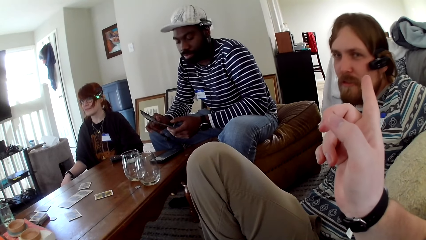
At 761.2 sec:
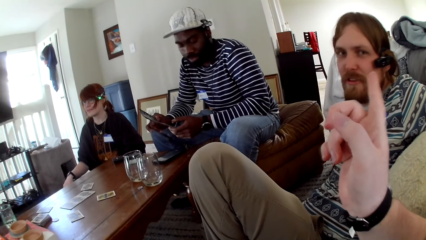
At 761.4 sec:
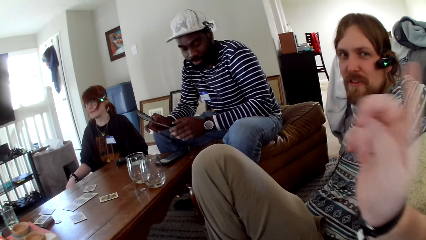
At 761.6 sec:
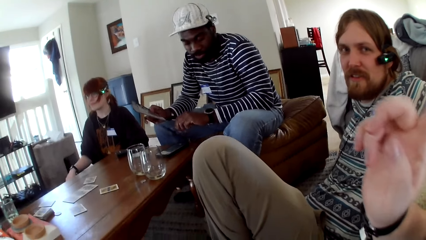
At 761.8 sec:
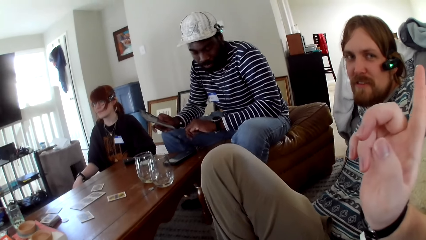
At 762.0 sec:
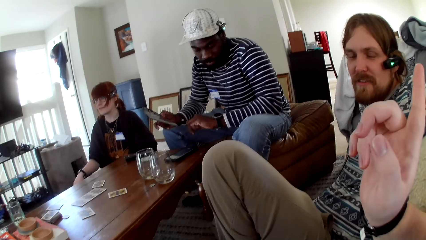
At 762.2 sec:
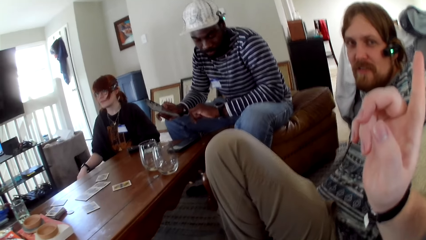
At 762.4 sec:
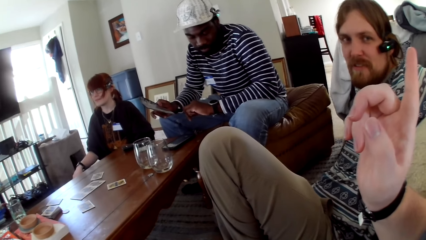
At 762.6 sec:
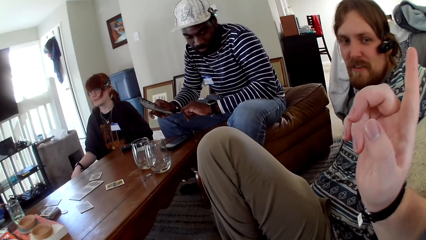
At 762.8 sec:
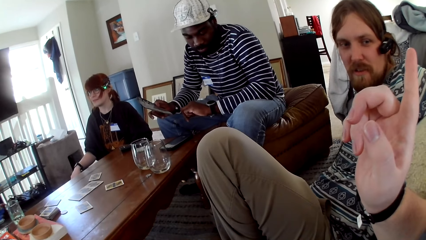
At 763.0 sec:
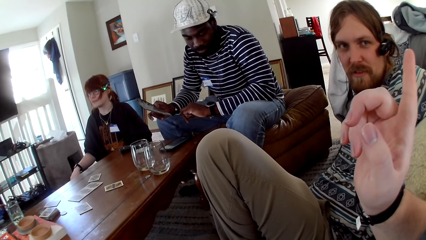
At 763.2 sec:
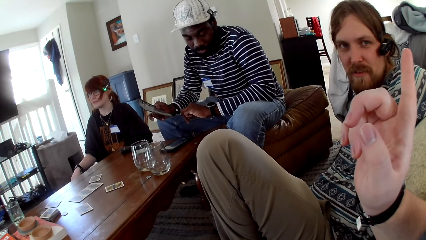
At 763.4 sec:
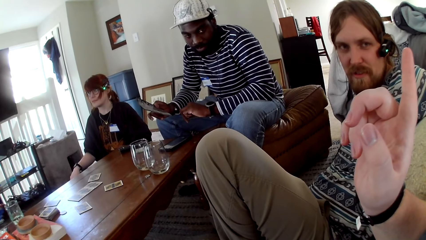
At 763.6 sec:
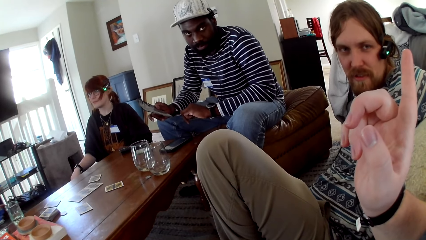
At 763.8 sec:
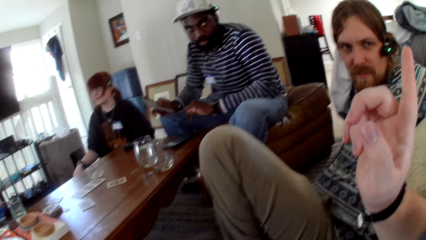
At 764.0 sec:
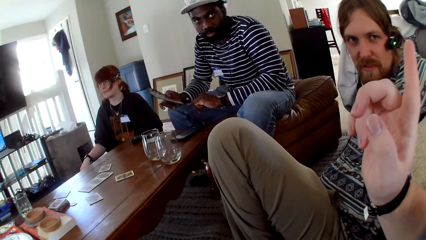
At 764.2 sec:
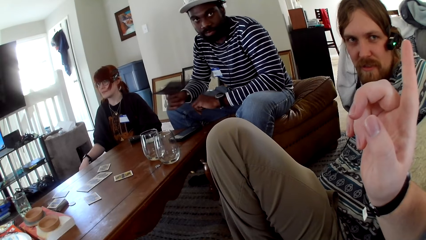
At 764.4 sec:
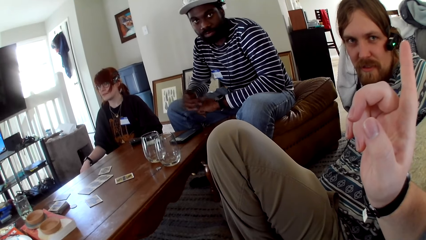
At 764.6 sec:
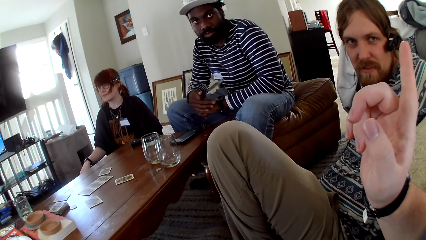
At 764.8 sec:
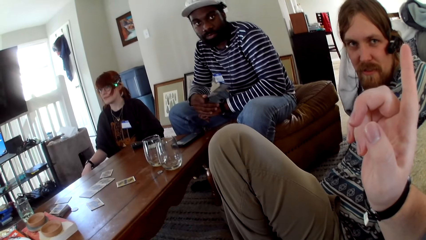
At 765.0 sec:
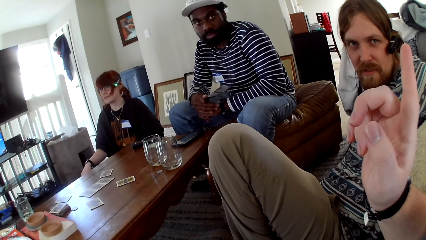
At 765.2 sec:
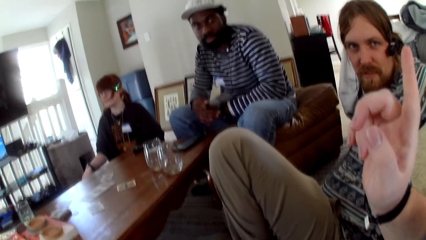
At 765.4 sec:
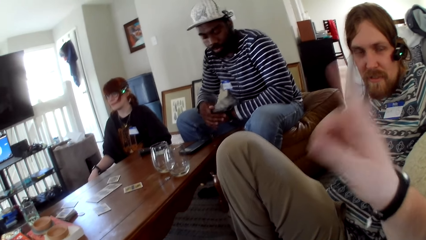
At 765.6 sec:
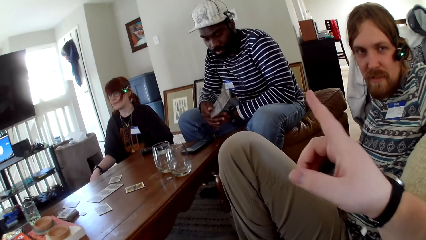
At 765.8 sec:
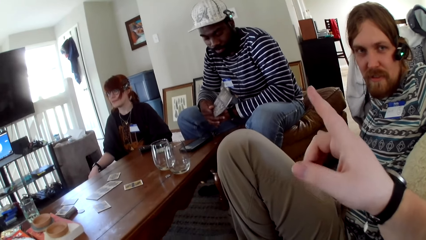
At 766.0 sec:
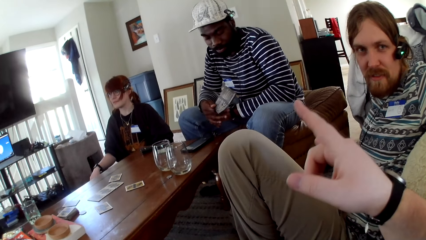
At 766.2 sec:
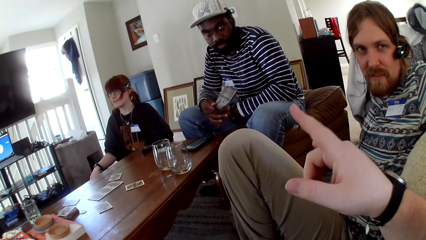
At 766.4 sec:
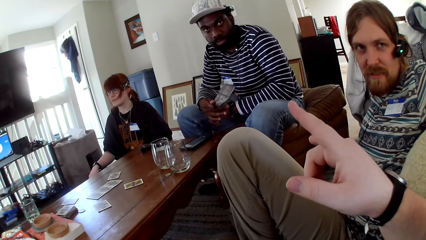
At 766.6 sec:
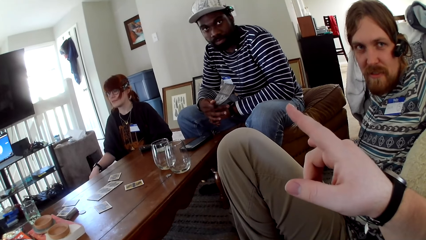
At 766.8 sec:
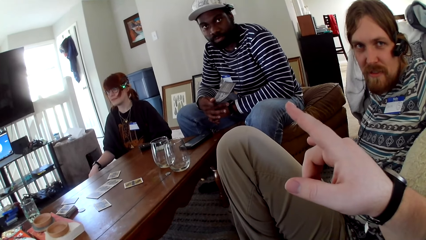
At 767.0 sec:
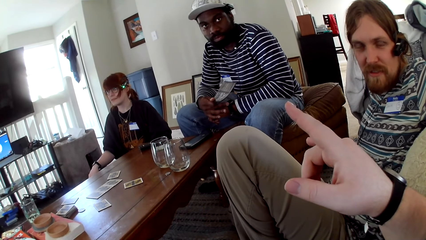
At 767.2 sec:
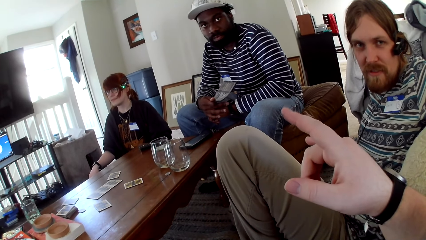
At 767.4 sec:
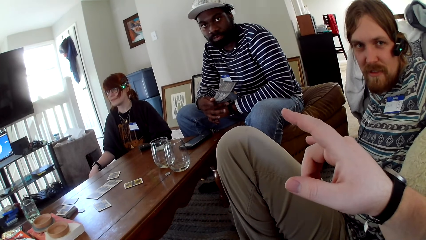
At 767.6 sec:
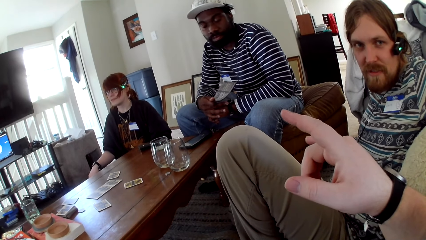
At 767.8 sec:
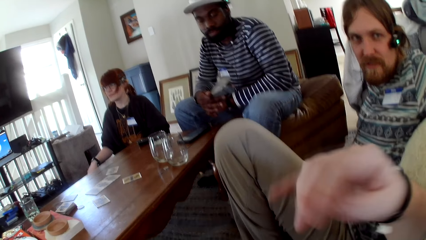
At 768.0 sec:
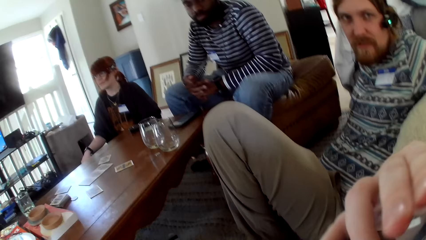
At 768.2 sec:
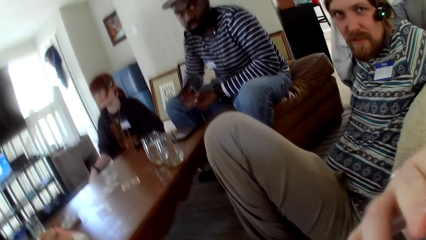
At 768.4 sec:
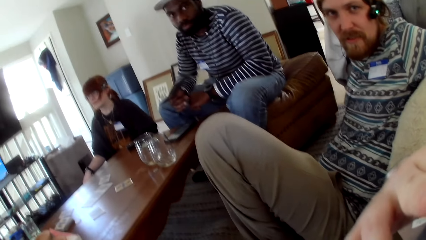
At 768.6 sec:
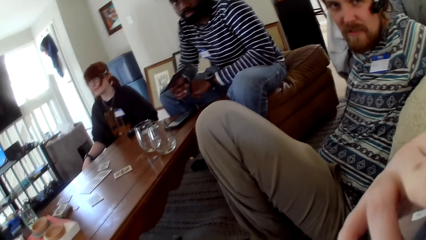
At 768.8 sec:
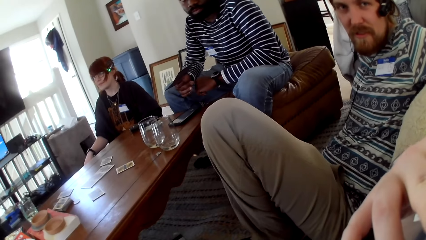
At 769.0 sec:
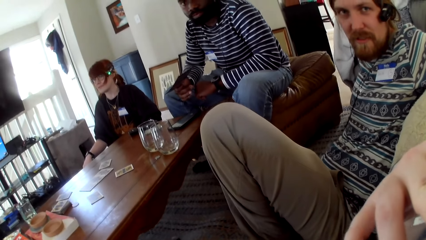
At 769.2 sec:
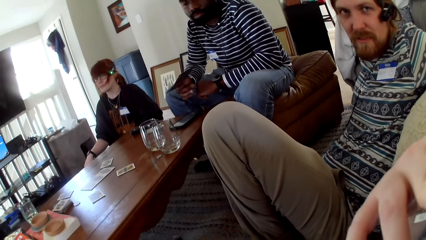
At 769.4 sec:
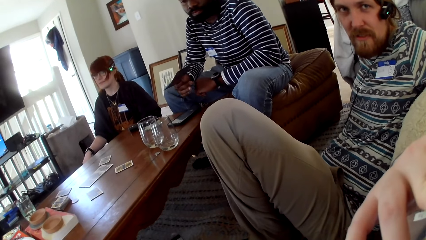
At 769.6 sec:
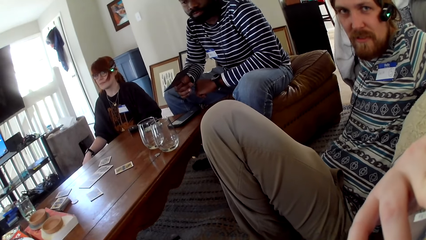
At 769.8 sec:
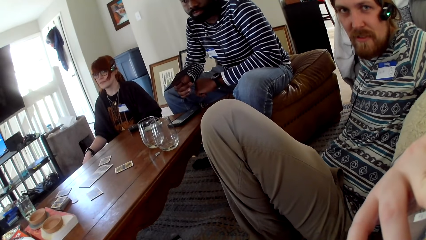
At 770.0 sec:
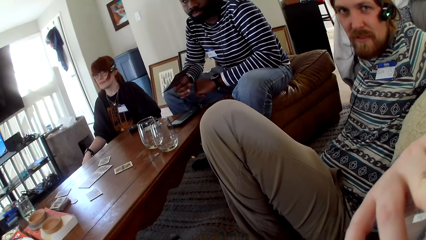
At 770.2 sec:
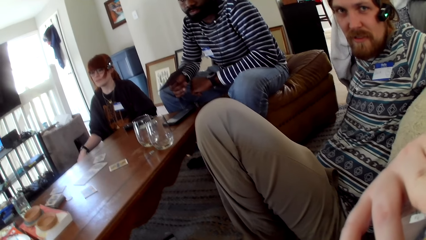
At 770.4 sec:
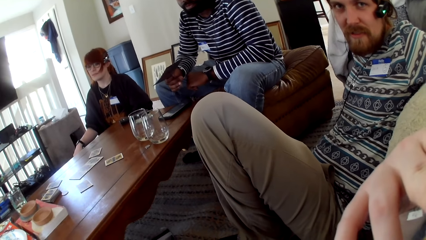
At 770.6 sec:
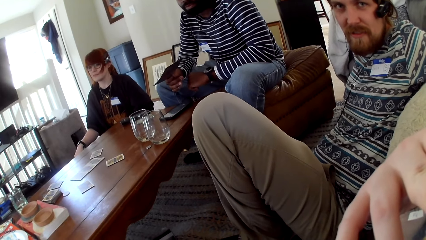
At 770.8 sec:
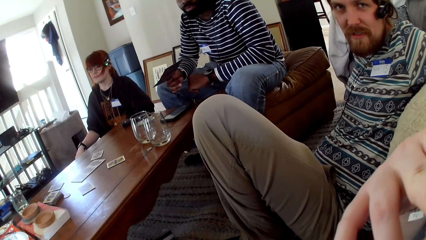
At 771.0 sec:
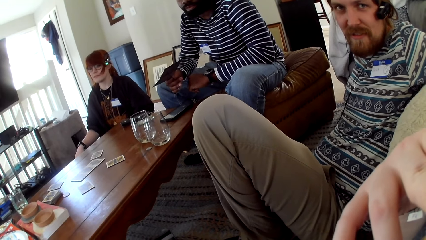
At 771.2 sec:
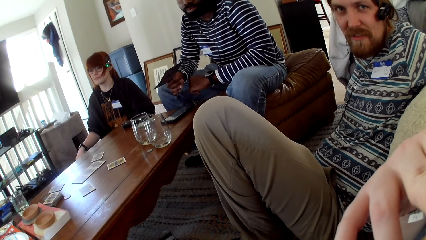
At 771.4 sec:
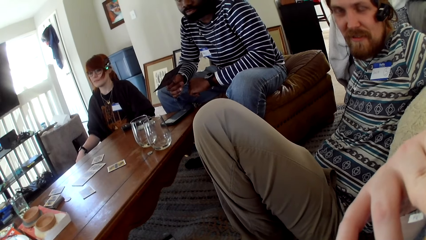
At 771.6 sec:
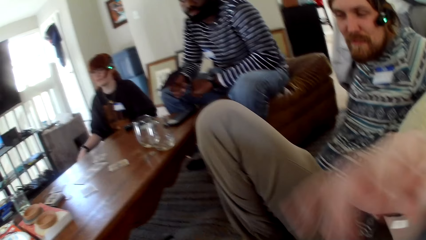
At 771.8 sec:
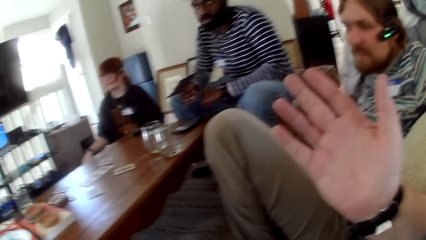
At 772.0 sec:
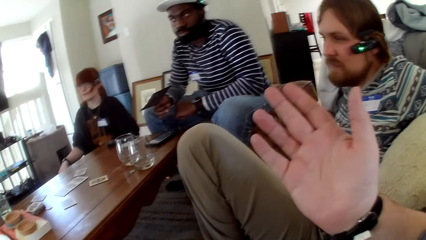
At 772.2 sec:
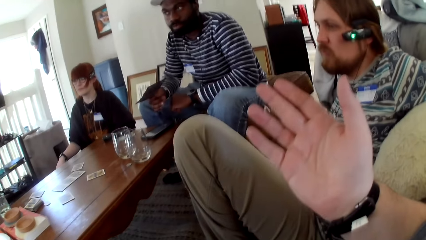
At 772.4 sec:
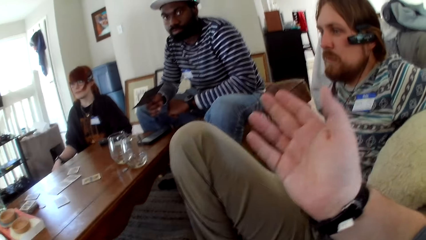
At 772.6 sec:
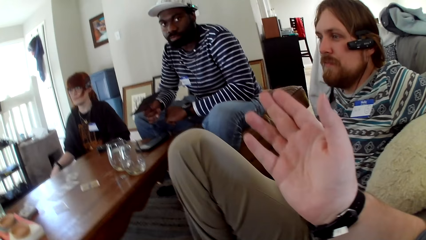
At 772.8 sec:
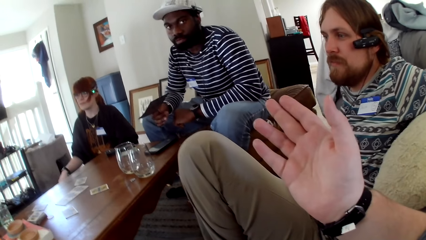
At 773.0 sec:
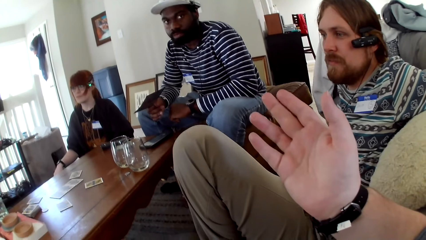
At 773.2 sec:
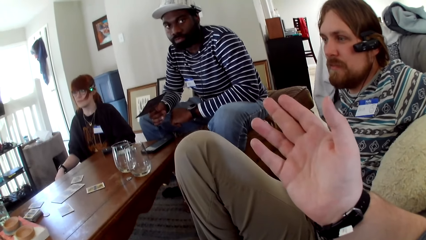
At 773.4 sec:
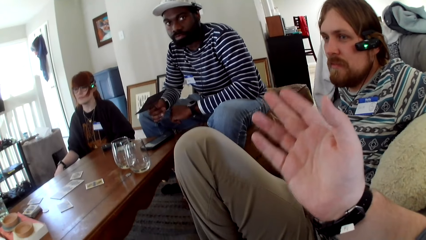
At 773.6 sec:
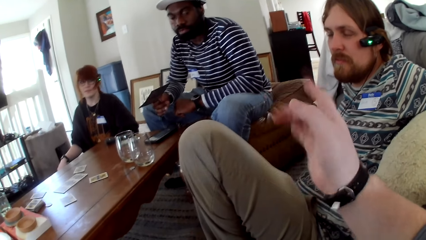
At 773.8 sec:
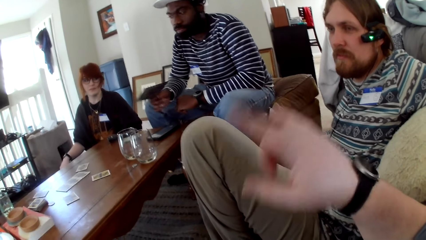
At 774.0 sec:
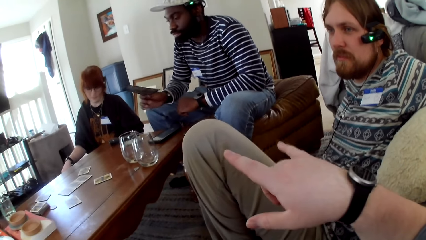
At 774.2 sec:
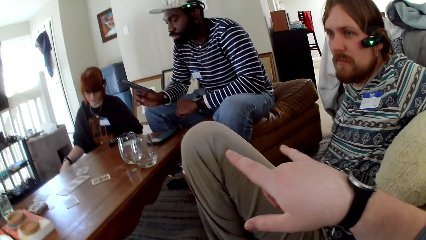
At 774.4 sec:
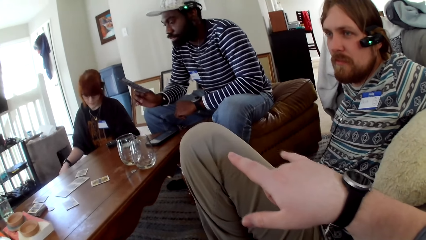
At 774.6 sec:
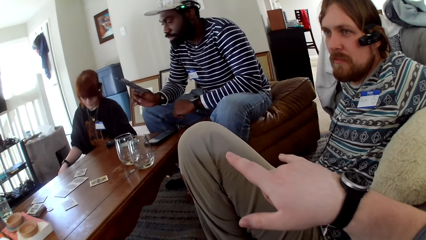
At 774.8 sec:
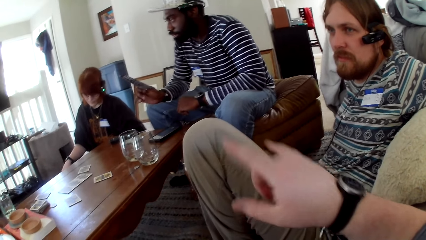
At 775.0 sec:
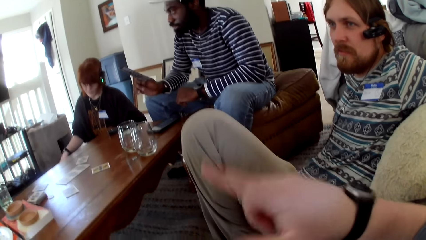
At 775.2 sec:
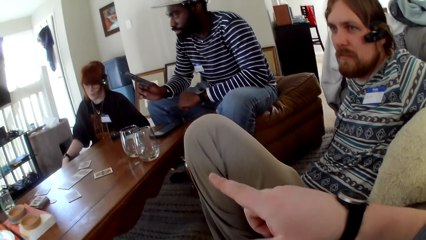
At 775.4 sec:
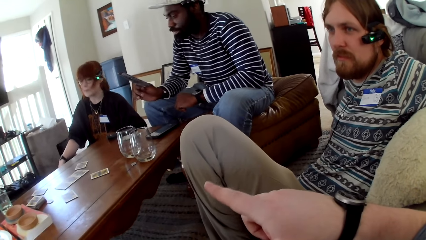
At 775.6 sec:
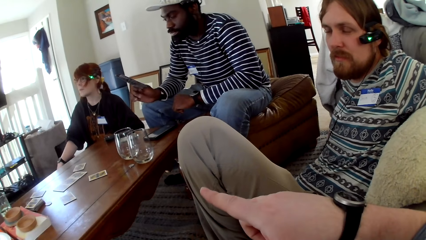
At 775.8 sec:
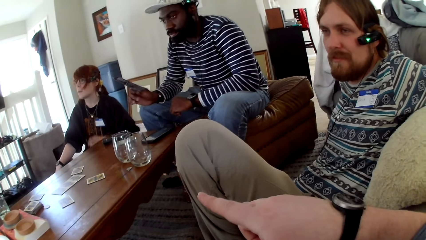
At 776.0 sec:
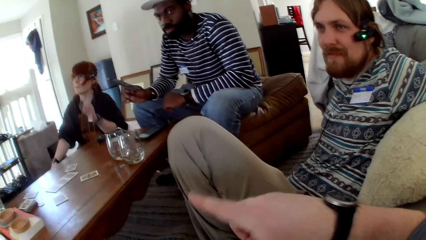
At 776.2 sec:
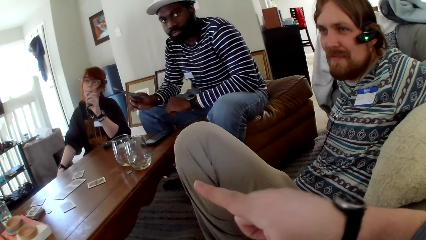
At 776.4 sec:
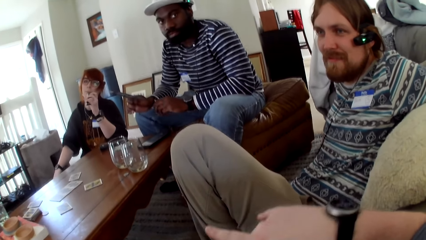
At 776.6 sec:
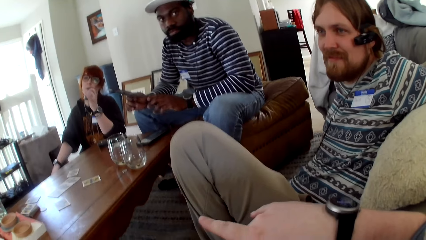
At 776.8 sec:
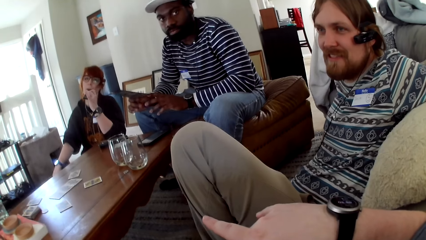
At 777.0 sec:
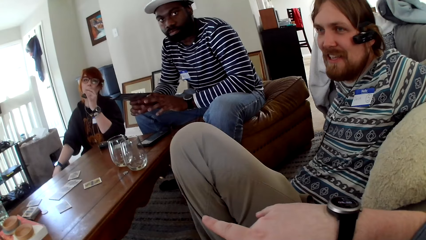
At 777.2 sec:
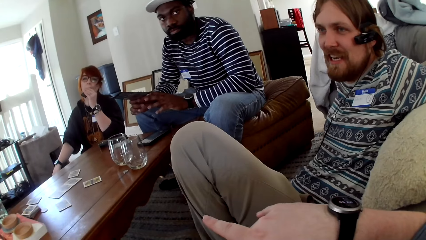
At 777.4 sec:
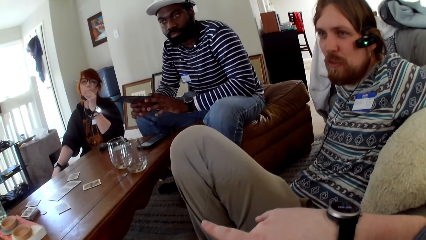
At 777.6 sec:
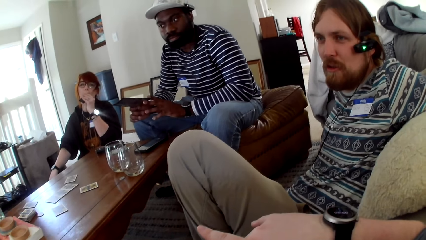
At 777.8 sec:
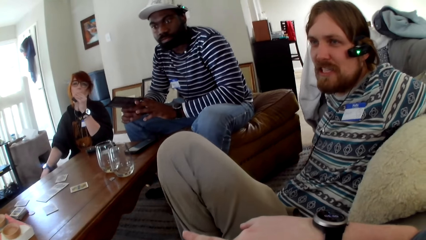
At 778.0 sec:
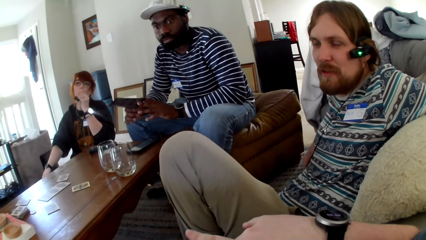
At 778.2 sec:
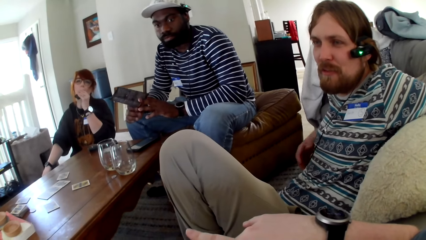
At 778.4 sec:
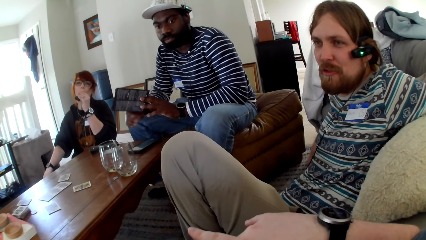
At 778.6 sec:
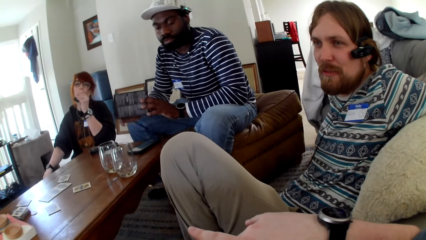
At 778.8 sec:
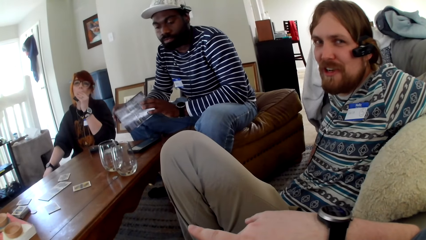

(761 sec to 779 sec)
A person touches a card. A man operates his watch. The camera wearer raises a hand up. He gestures his hand. A woman smokes a vape. The man holds the pamphlet with both hands.
